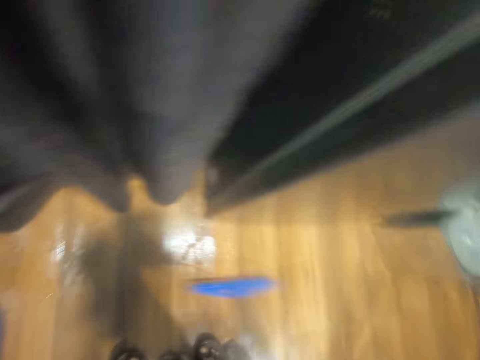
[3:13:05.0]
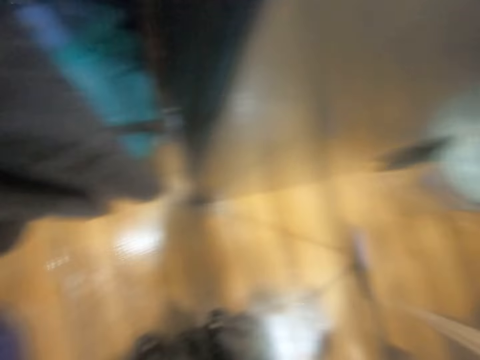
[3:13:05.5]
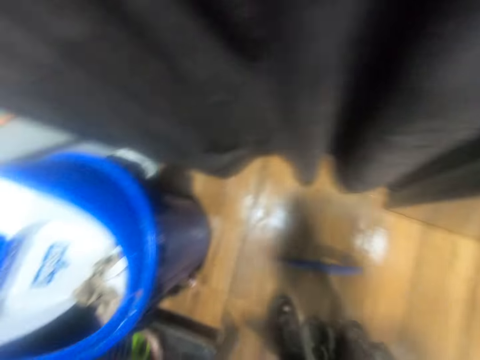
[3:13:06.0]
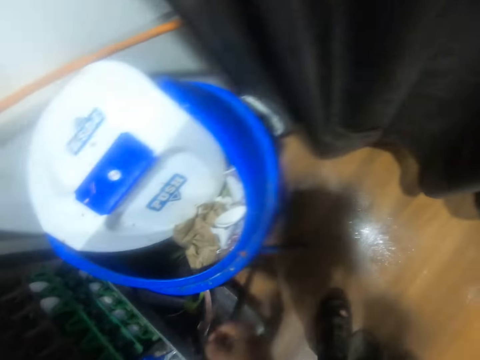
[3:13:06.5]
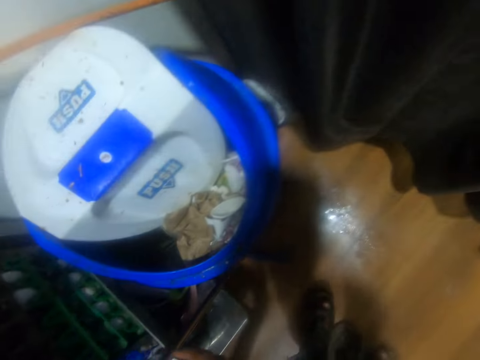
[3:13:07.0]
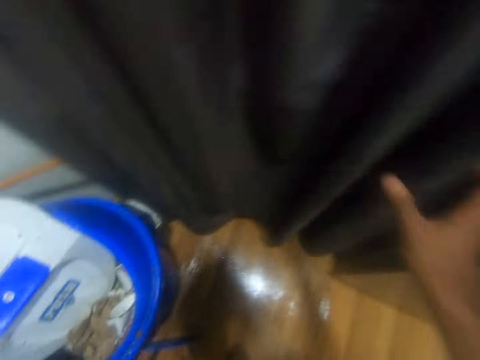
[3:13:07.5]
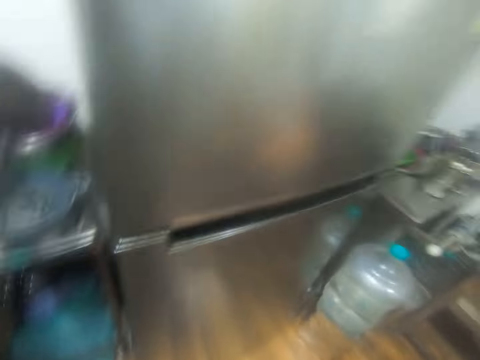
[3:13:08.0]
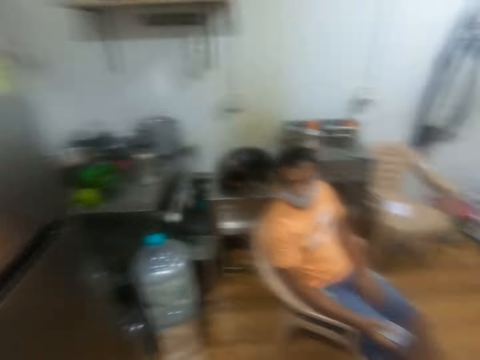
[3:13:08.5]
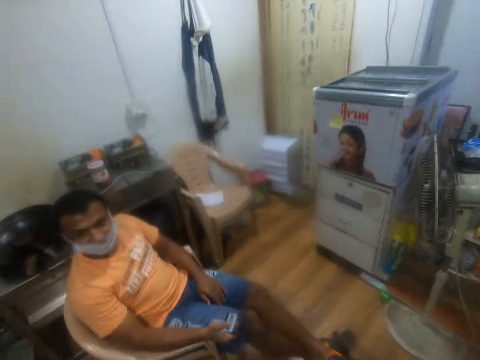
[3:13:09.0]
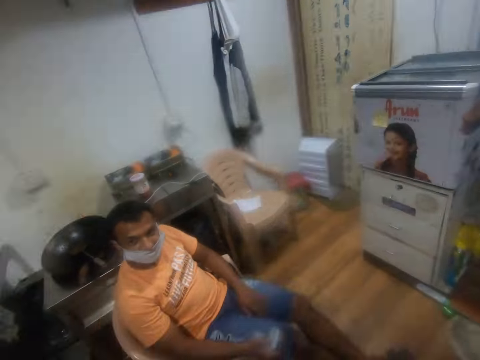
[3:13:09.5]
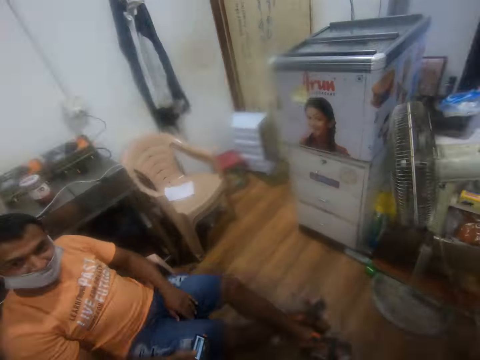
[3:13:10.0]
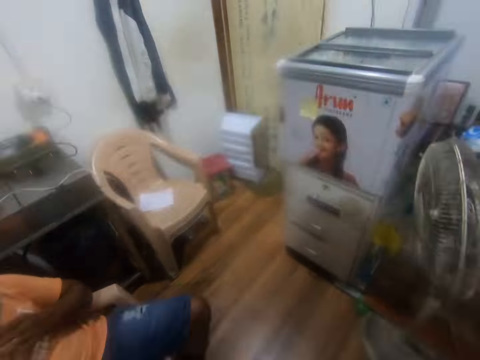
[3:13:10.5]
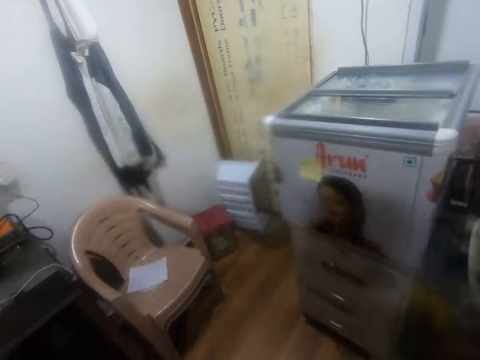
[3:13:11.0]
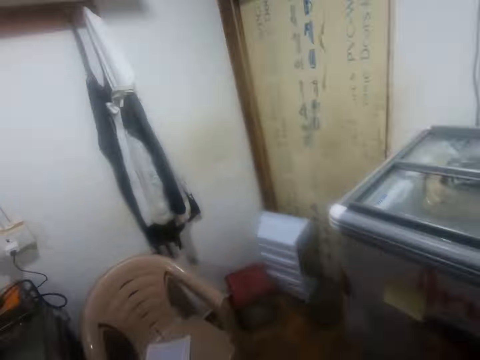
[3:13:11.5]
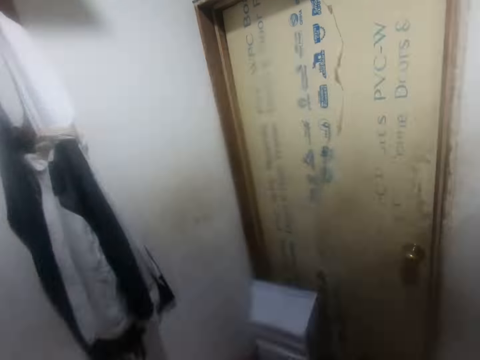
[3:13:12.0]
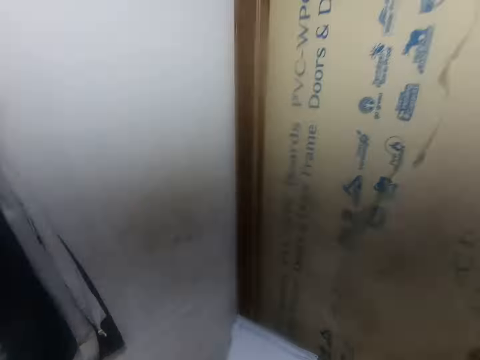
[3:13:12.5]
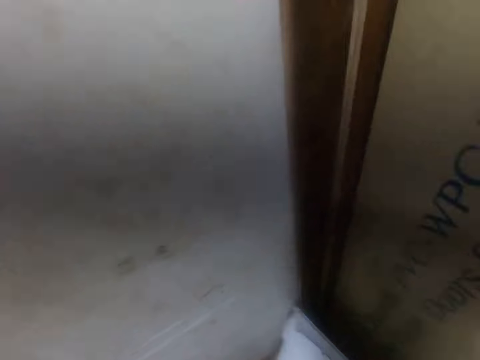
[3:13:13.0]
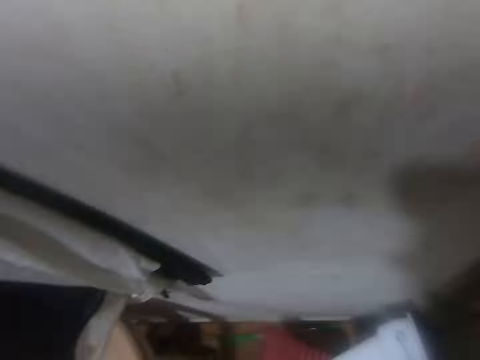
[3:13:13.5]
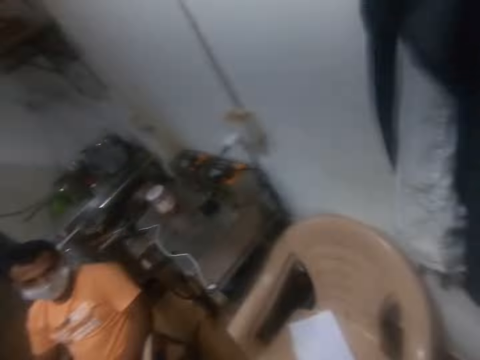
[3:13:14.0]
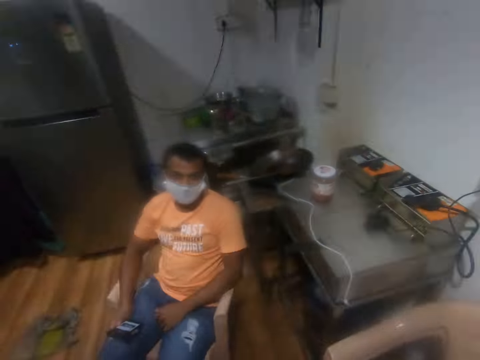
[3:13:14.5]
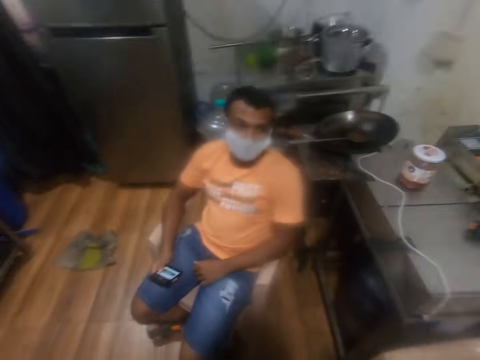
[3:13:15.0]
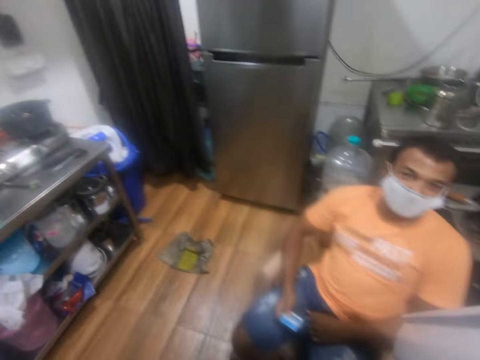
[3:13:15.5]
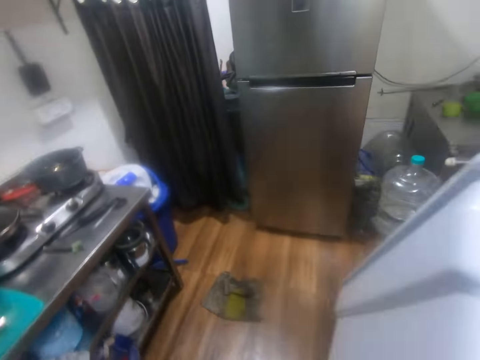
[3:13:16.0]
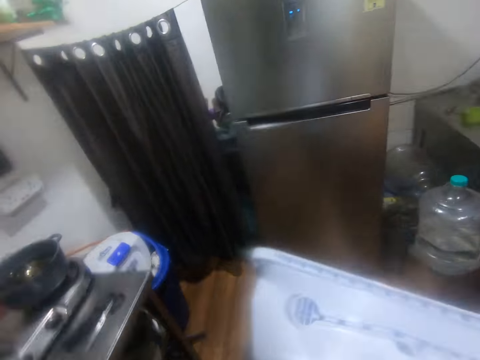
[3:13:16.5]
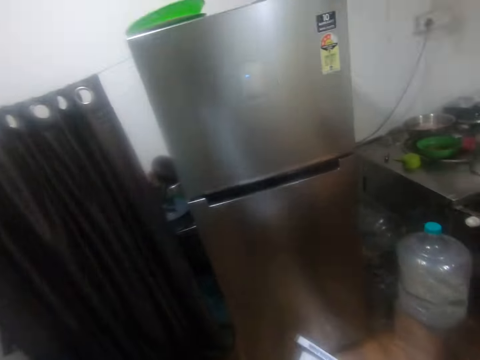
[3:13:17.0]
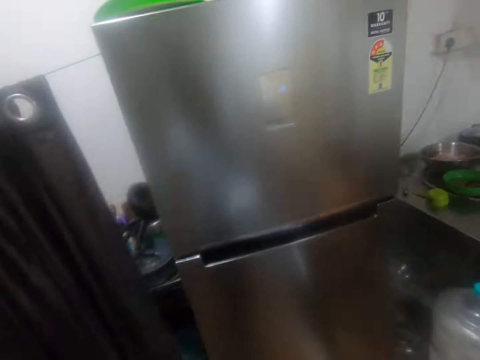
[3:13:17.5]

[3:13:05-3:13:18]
The camera wearer drops the floor squeegee on the kitchen shelf with his right hand. He moves the curtain with his right hand. A man sits on a chair. The camera wearer walks in the house. The man holds a phone. The camera wearer carries a fridge compartment tray with his right hand.

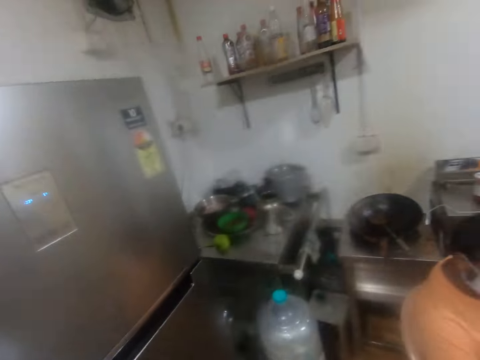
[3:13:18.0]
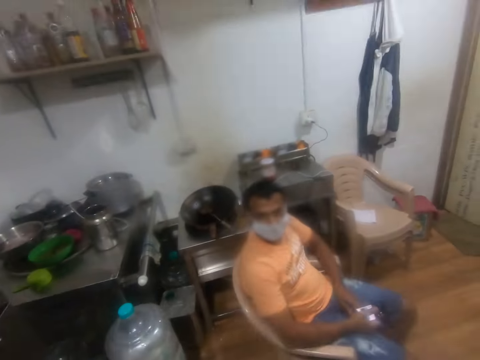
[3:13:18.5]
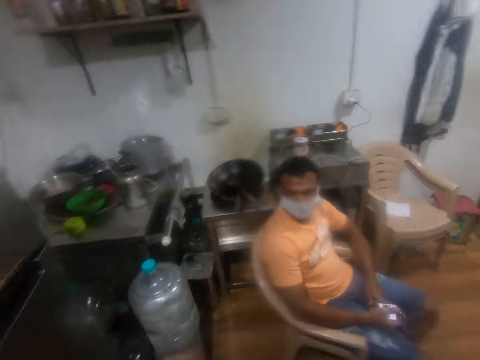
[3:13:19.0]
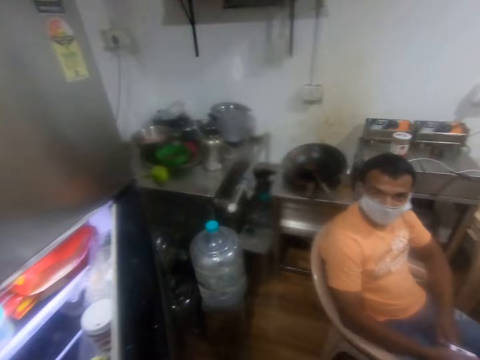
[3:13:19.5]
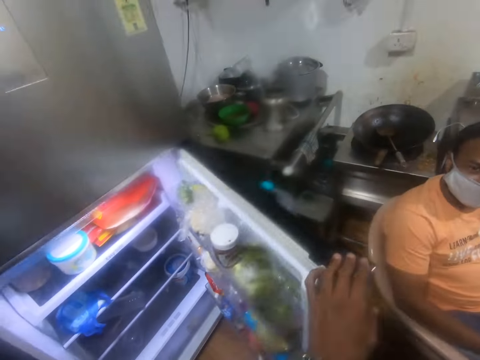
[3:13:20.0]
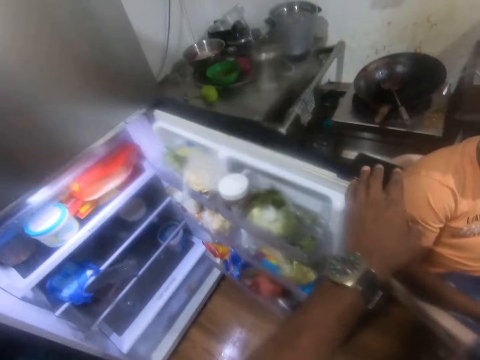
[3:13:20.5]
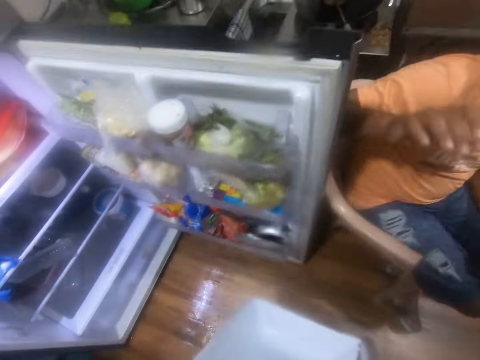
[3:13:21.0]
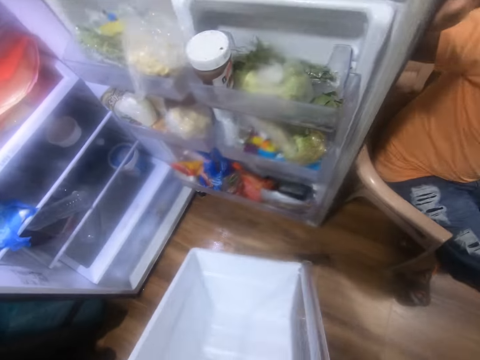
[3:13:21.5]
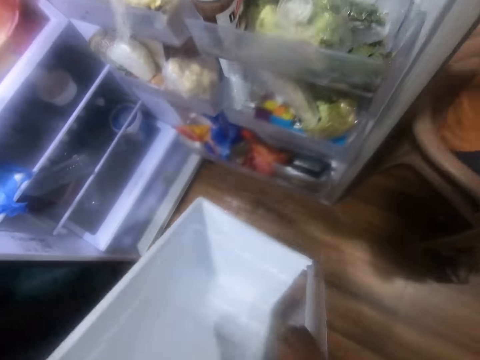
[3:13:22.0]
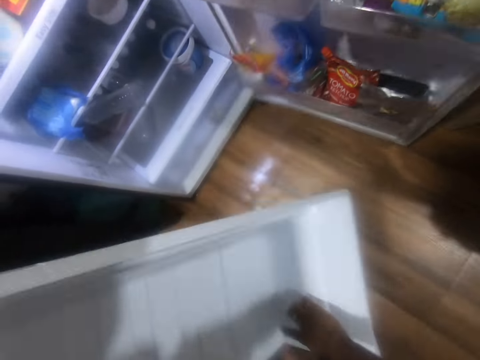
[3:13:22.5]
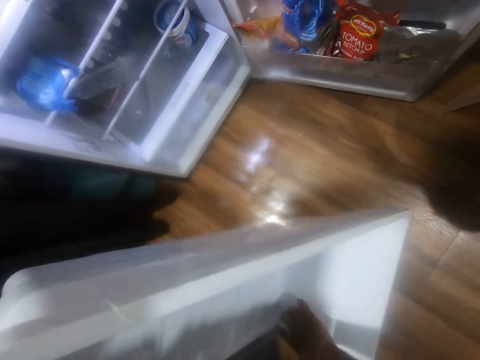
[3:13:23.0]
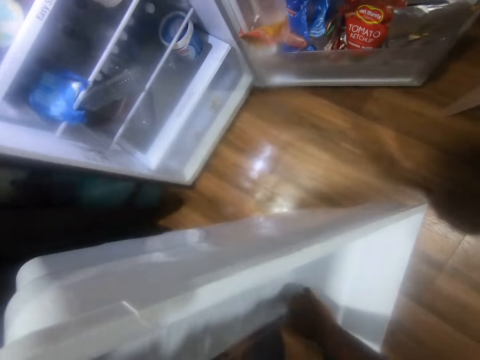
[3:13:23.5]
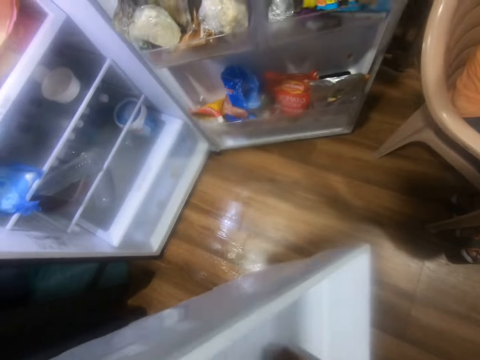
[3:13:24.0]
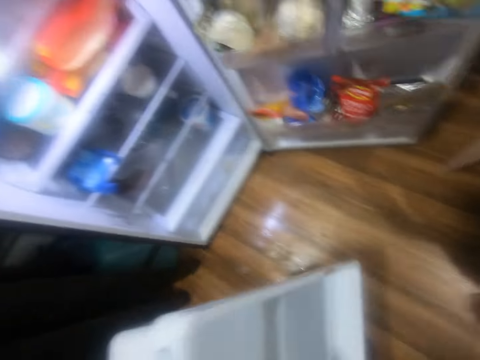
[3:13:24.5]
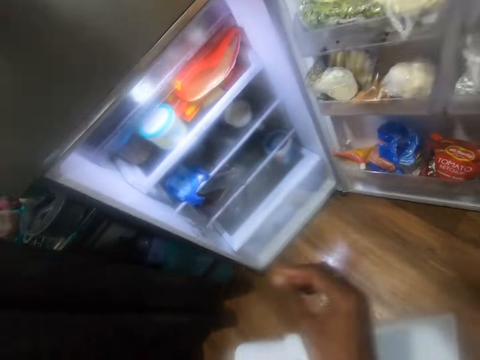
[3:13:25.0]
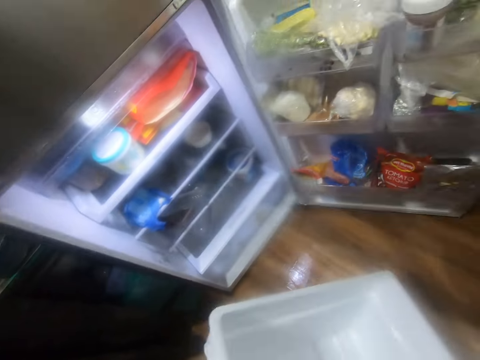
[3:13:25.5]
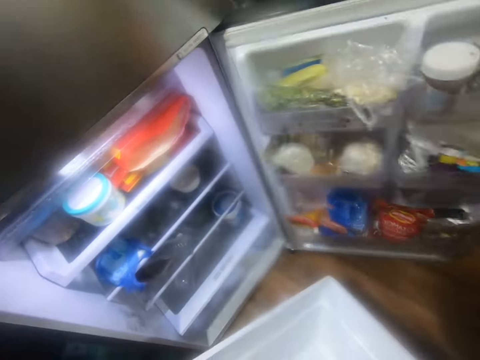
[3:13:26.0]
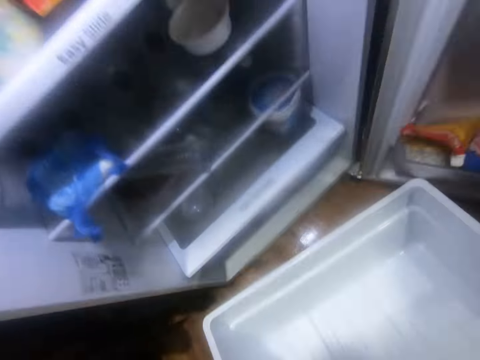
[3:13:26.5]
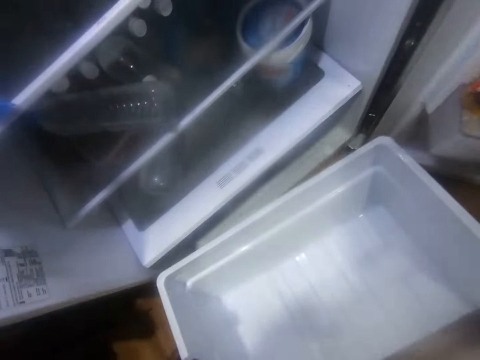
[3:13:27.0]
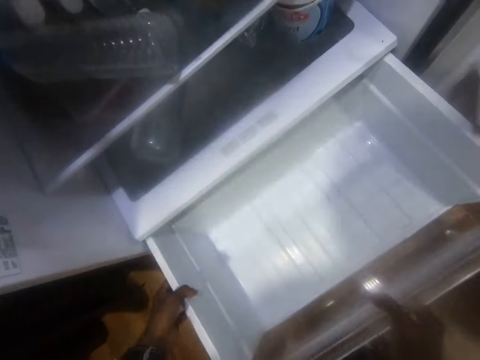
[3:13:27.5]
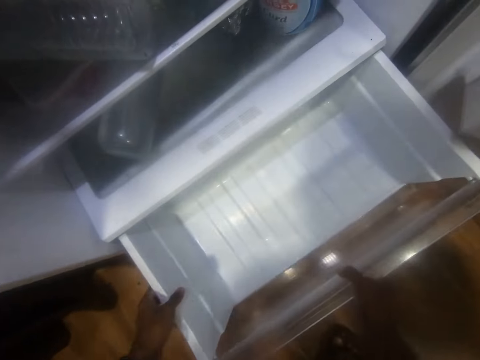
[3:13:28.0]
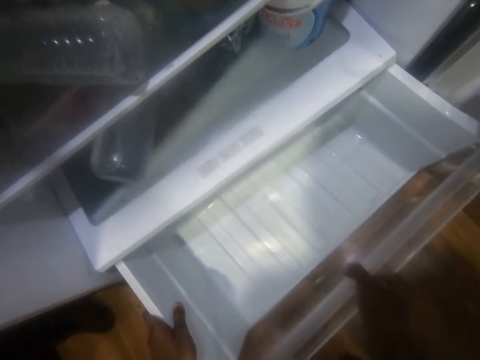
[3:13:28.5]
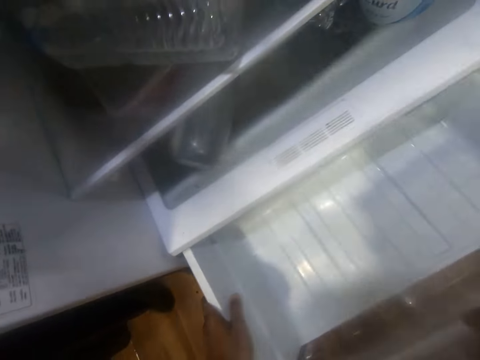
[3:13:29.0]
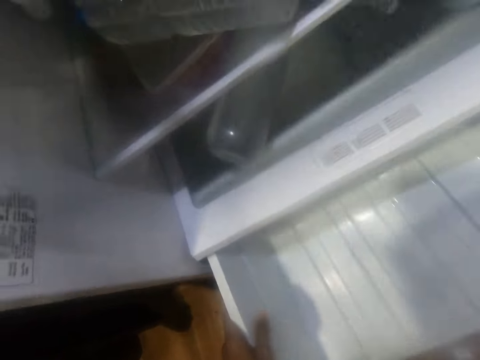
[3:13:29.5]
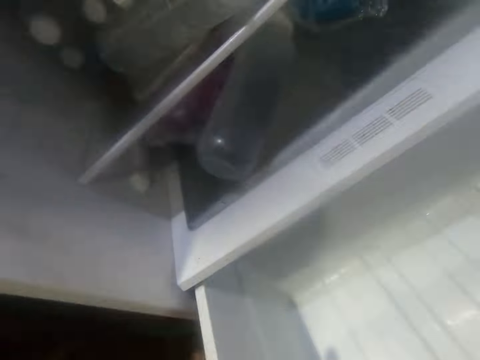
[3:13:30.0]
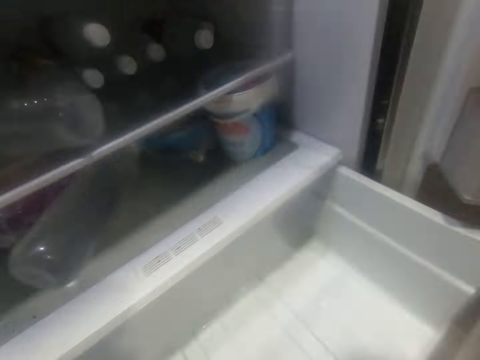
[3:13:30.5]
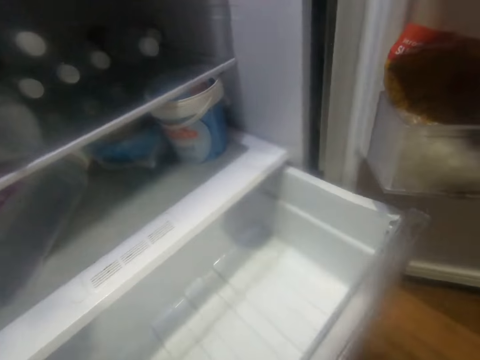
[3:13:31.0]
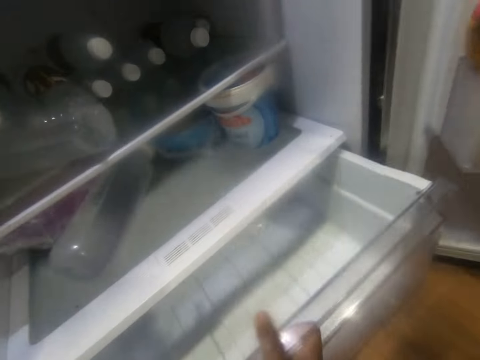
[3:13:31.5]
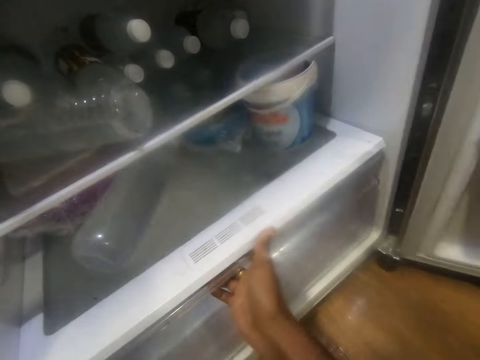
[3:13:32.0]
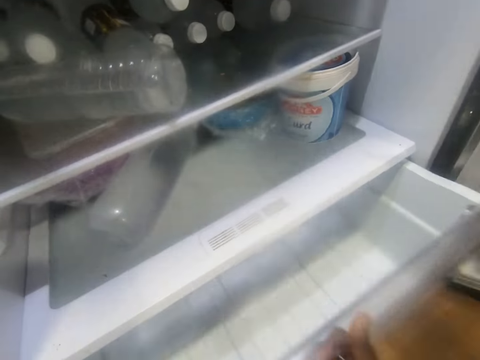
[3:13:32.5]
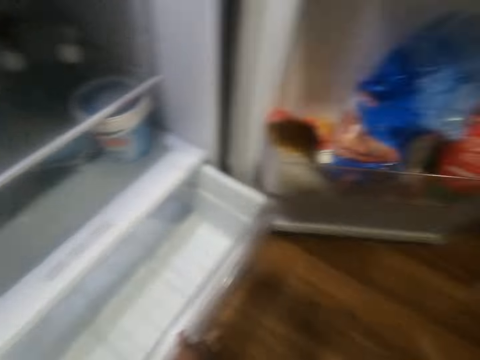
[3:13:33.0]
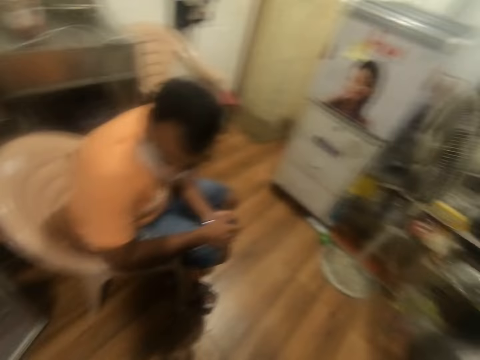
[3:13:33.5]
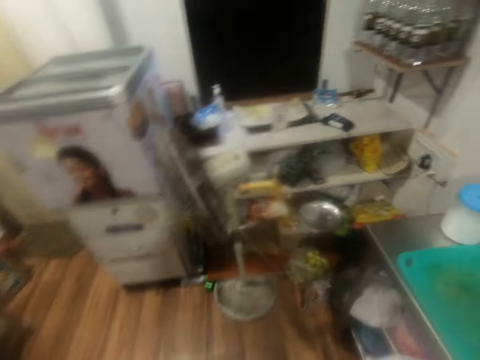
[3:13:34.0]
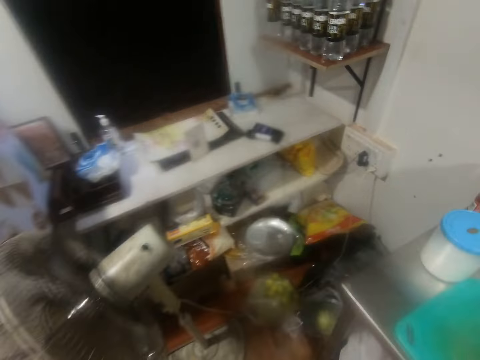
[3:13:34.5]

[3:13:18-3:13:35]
The camera wearer opens the fridge with his left hand. The man passes a phone from his right hand to his left hand. The camera wearer passes the fridge compartment tray from his right hand to his left hand. The man places his right hand on the door of the fridge. The camera wearer holds a rack shelf and picks food debris from the fridge compartment tray with his right hand. He throws the food debris on the floor with his right hand. He holds the fridge compartment tray with both hands. He slides the fridge compartment tray into the fridge with both hands. He opens the fridge compartment tray in the fridge with his right hand. The man dials the phone.
